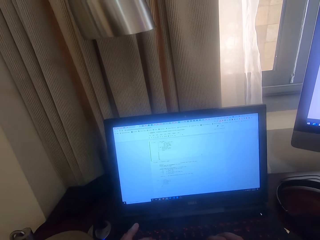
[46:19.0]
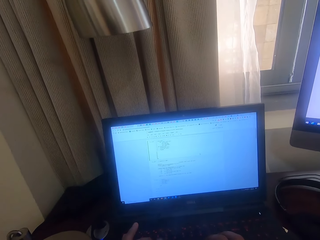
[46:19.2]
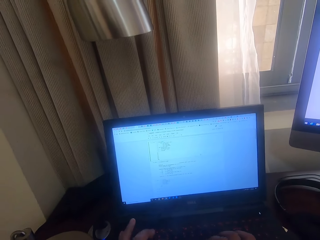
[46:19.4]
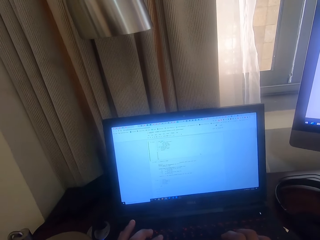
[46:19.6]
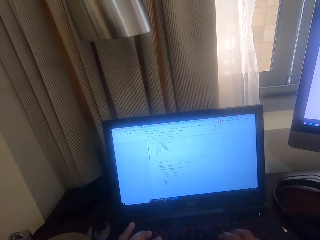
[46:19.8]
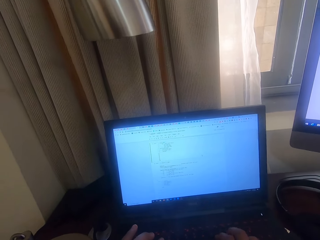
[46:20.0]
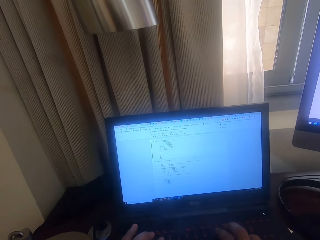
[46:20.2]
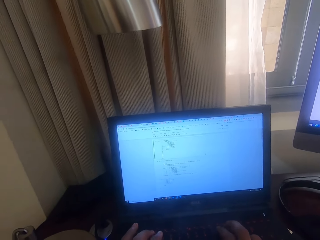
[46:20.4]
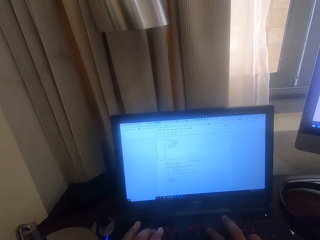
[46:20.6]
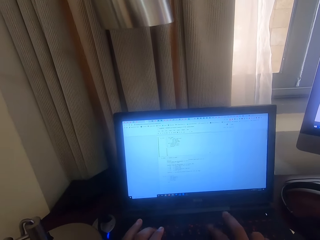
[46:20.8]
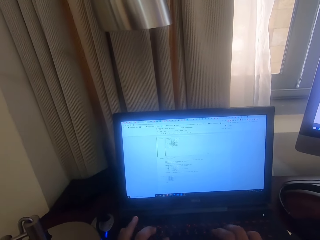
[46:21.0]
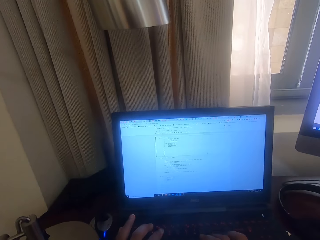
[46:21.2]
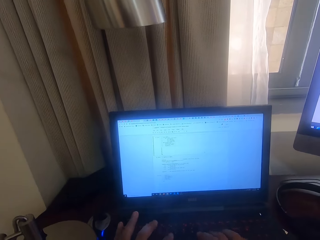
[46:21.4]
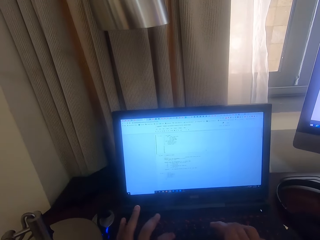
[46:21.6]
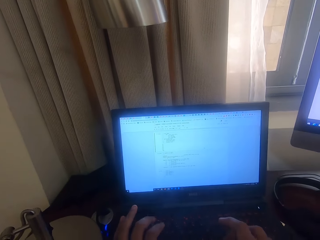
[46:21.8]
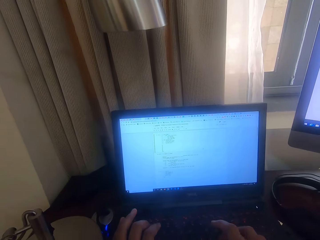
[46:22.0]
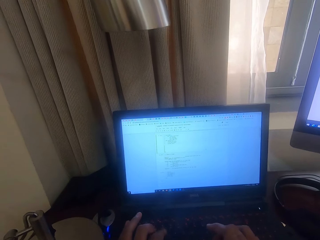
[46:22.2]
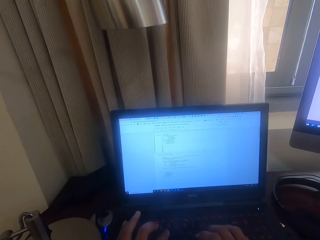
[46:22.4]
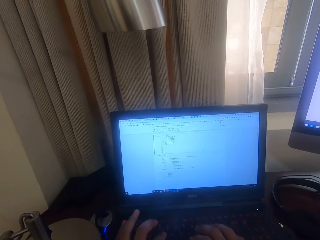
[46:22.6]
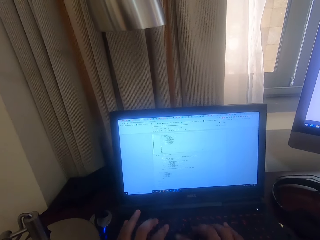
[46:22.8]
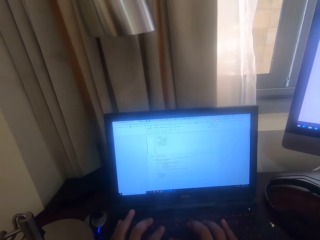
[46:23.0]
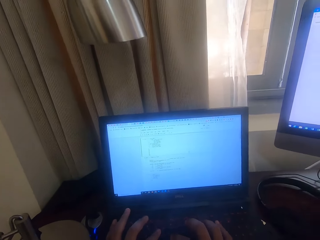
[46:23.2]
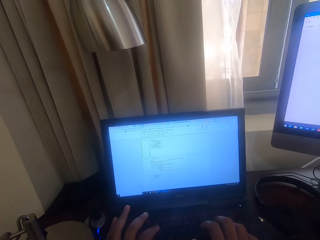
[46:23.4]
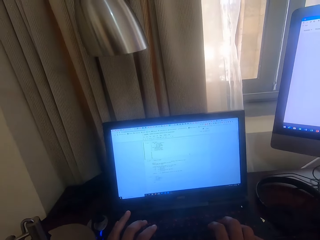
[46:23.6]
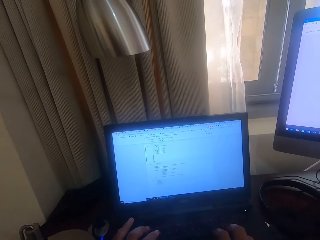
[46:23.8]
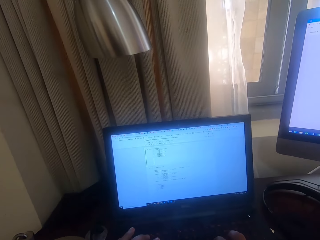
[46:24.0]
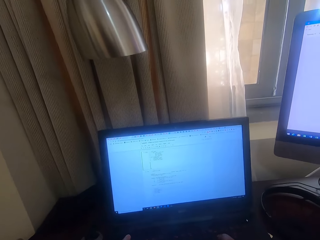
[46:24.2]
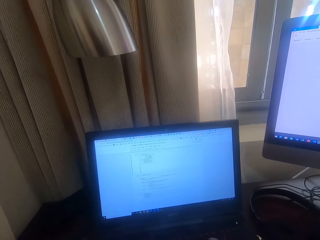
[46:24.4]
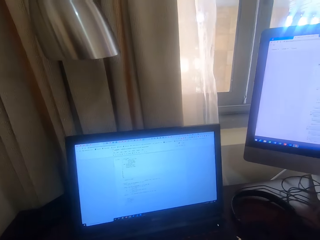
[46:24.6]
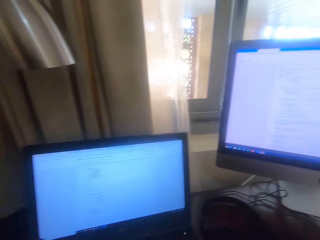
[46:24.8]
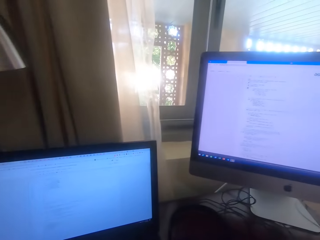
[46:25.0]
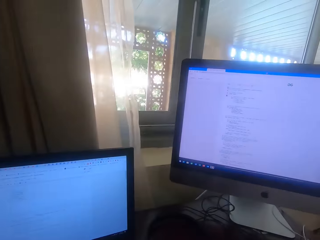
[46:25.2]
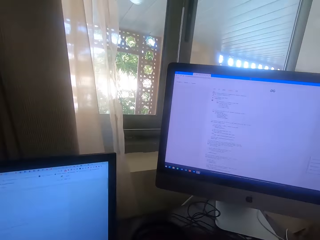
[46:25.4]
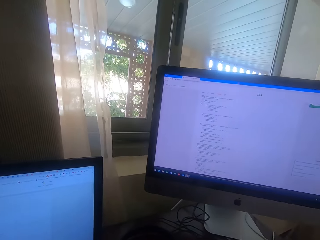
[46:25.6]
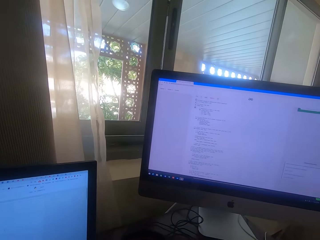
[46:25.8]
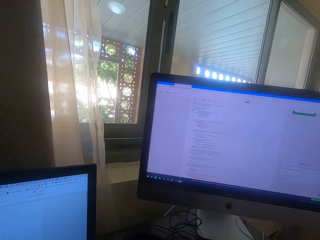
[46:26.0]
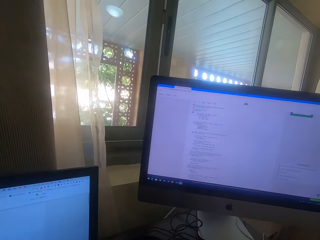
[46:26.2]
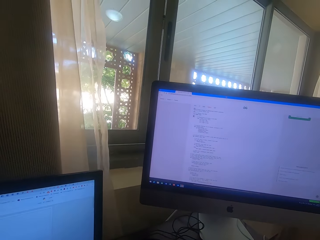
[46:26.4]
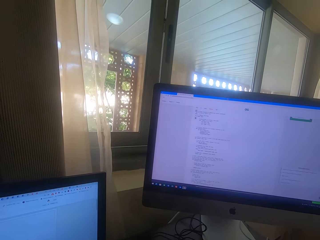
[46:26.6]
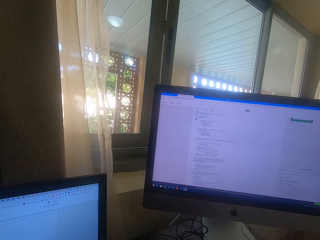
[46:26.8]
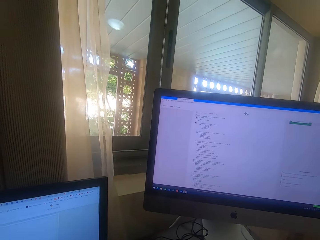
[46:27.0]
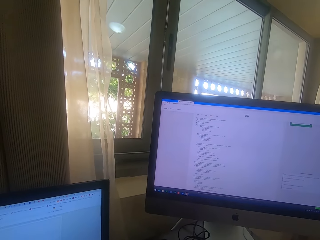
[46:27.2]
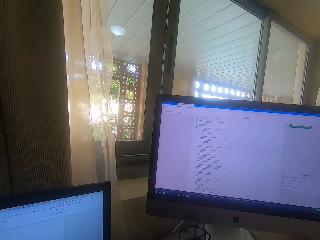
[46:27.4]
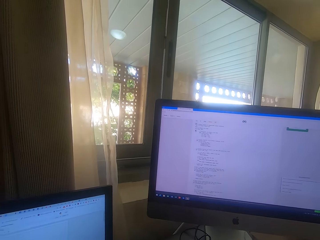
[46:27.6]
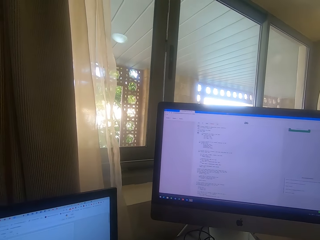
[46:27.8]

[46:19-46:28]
The camera wearer looks at the computer. They look around.

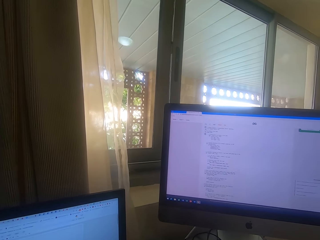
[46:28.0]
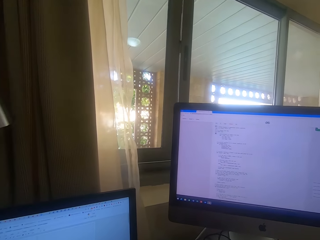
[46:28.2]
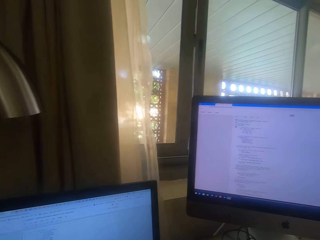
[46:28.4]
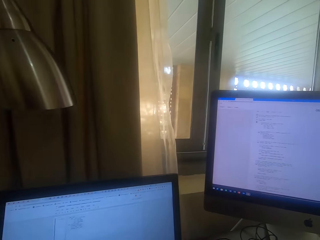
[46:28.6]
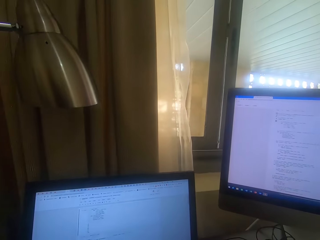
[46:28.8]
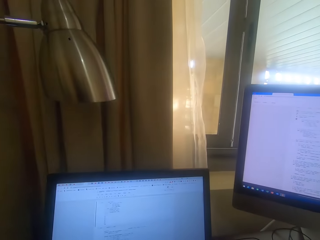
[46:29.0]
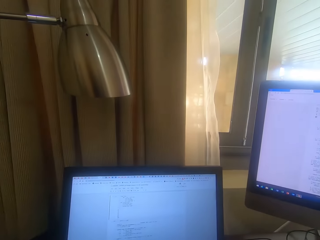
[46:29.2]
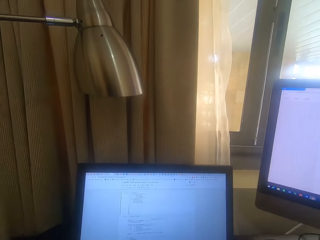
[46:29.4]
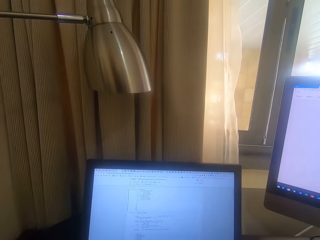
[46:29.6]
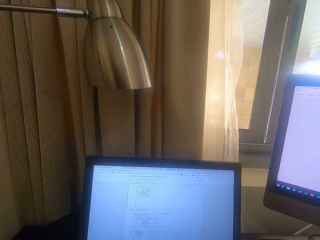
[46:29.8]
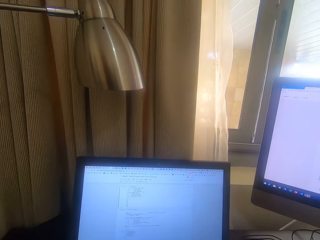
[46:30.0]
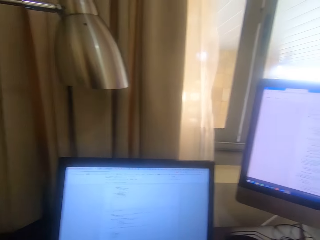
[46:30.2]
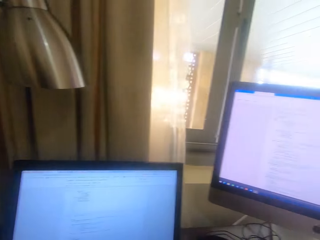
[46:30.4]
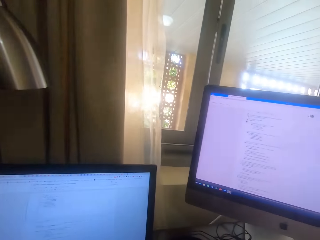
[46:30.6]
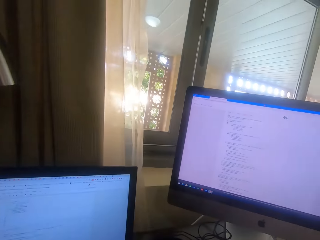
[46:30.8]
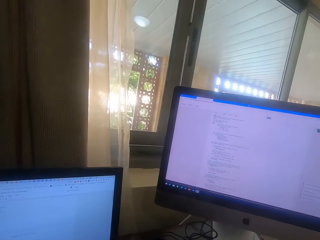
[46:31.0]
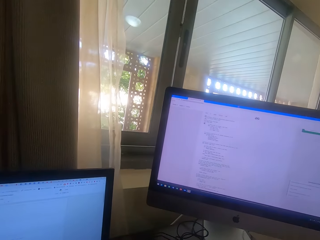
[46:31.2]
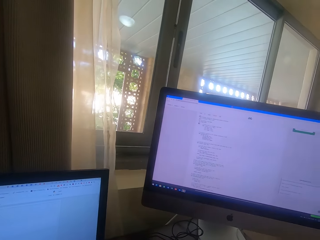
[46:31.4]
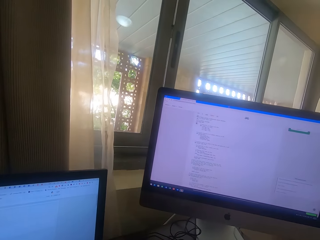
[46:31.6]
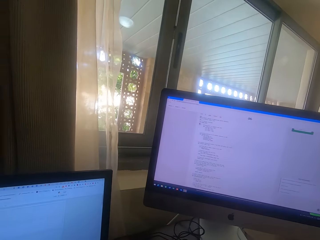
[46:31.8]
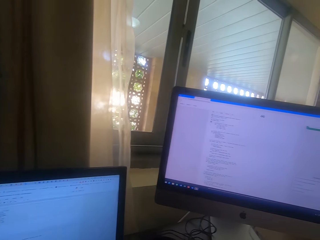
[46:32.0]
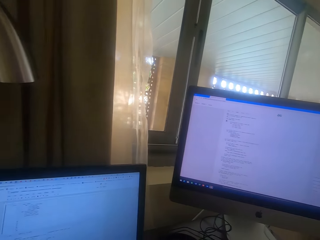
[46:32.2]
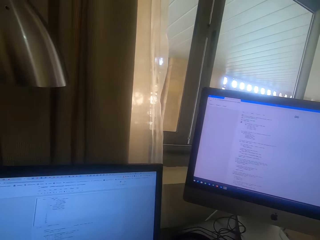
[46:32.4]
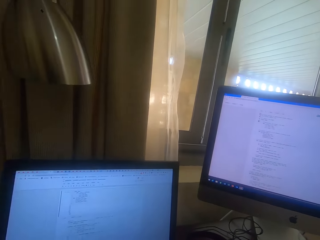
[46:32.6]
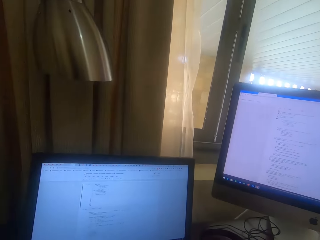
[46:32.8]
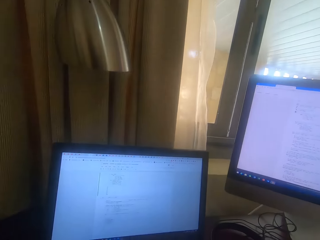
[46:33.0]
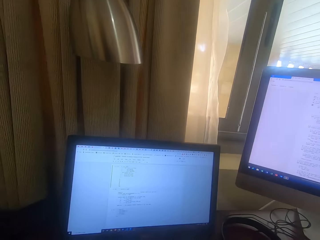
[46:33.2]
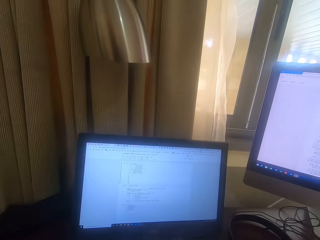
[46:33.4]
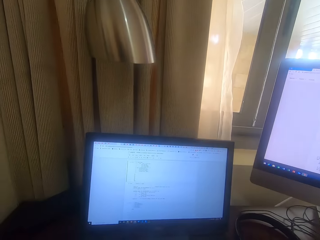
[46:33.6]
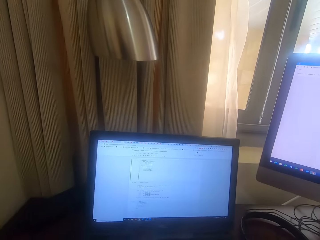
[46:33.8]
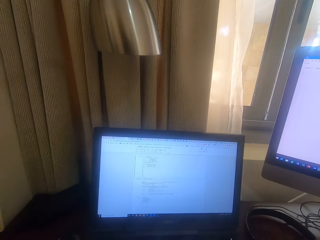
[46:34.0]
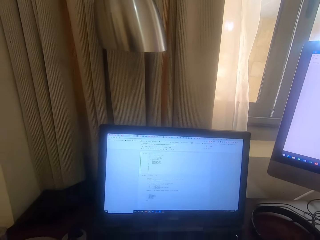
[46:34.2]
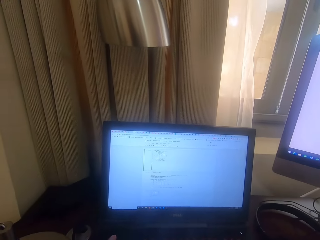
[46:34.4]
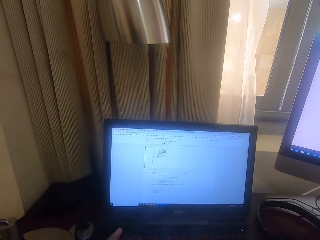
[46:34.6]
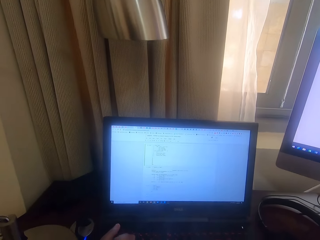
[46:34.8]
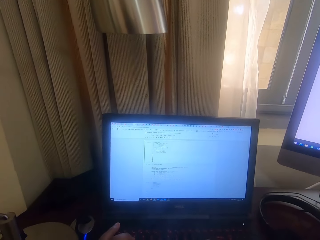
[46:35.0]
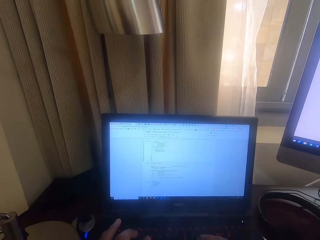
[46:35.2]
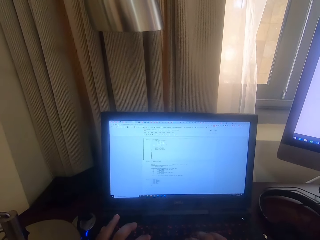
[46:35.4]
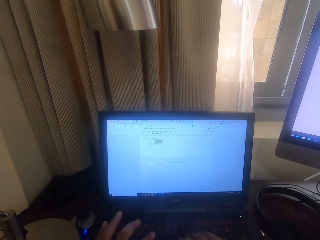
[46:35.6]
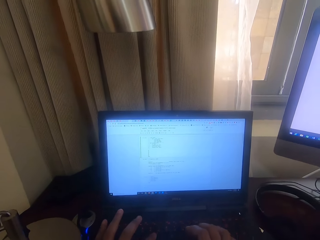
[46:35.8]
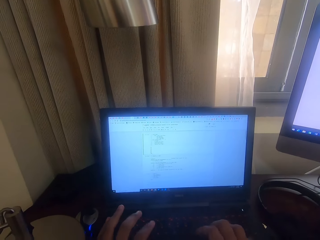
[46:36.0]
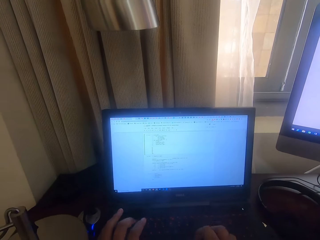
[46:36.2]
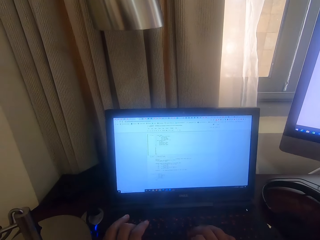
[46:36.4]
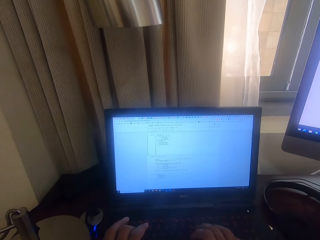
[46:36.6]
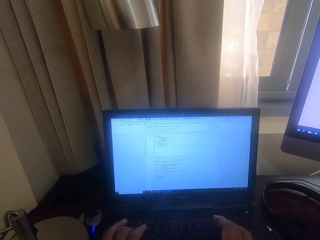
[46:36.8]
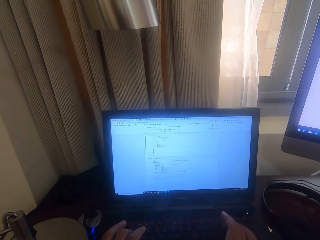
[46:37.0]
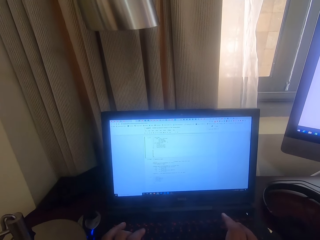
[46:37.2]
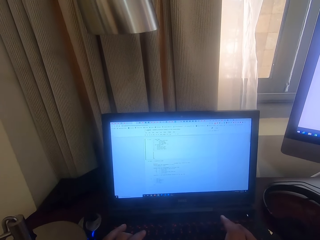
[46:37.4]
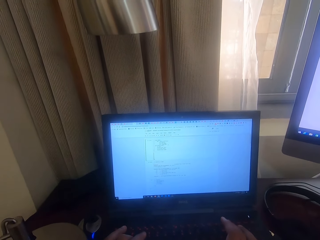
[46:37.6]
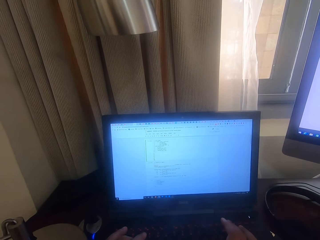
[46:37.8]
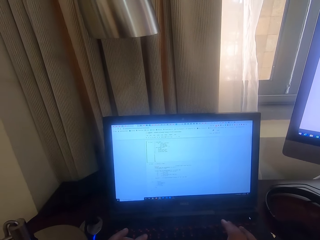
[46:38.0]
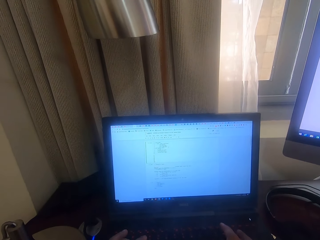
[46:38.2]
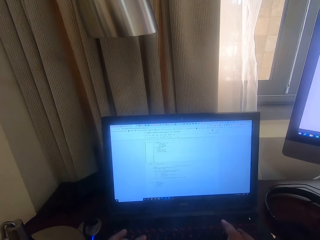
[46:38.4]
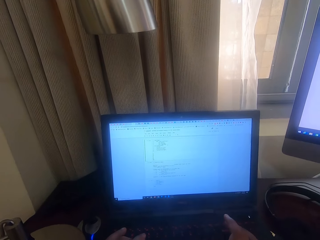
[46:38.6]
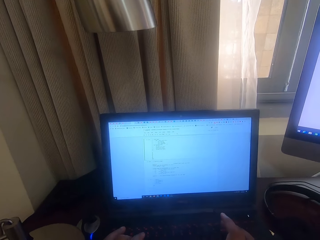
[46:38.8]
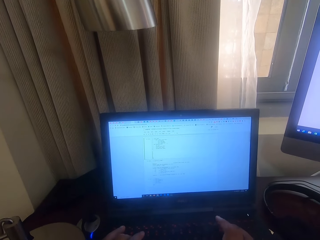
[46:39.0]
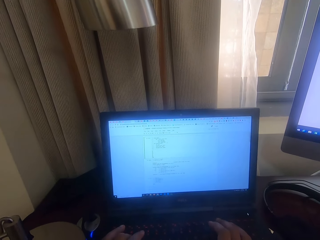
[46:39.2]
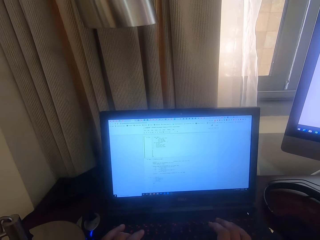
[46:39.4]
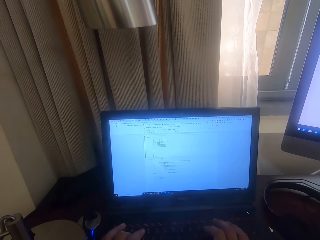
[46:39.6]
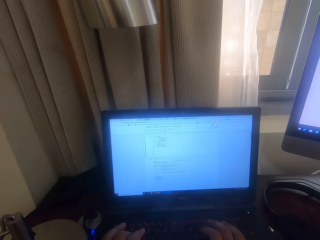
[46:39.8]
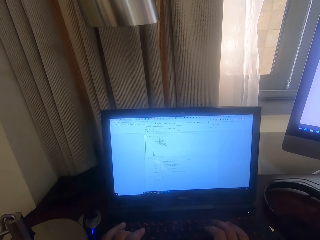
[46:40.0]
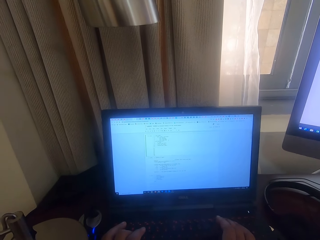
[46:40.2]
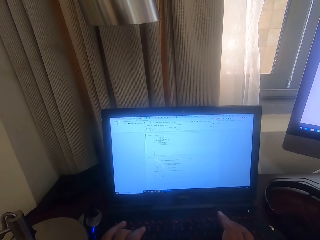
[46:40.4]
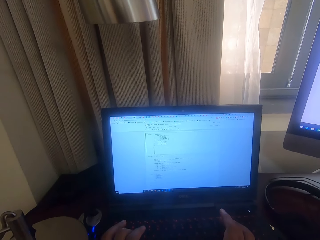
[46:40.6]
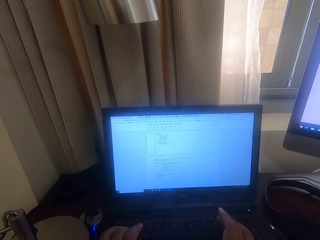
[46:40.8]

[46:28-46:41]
The camera wearer stares at the computer. They look around. They operate a laptop. They operate the laptop. They type with the laptop keyboard.
